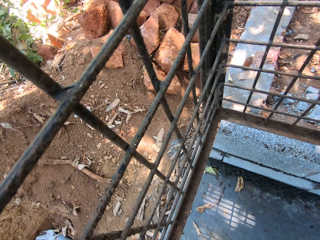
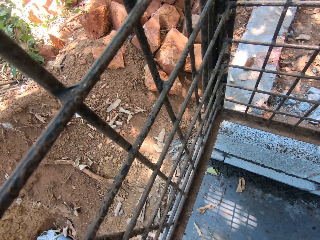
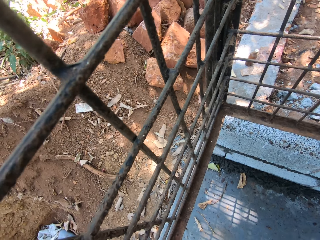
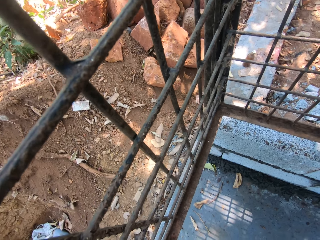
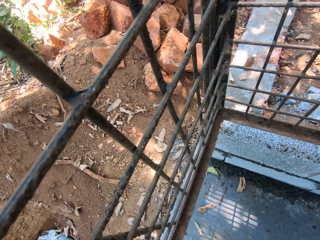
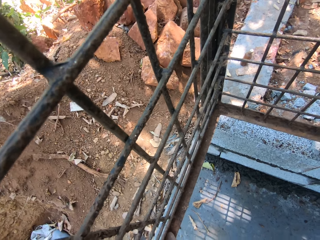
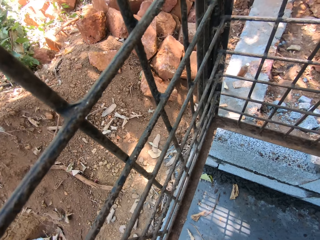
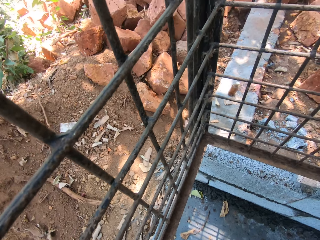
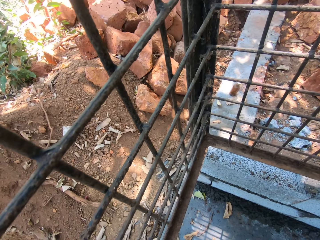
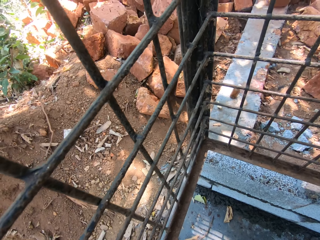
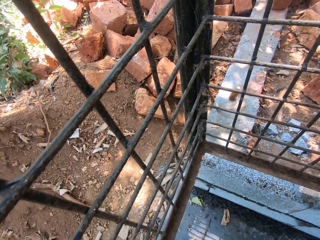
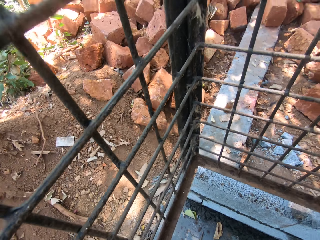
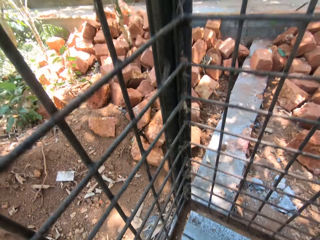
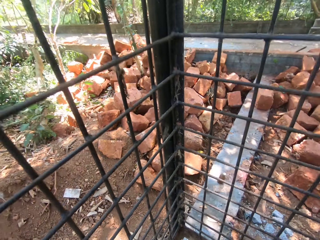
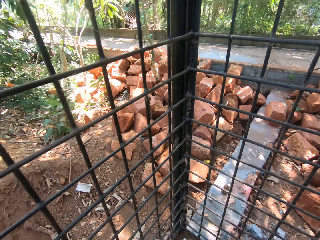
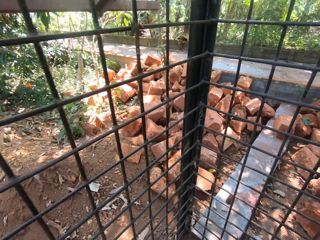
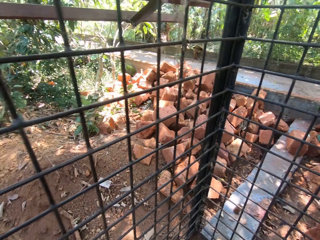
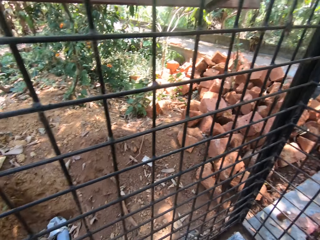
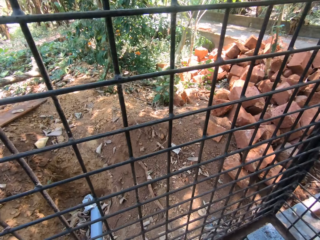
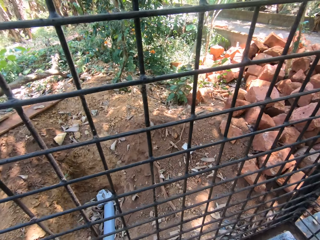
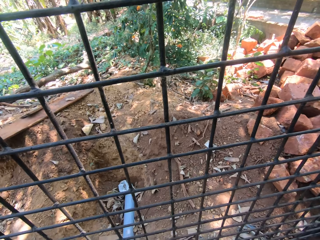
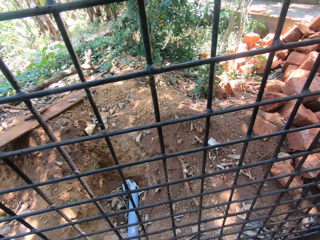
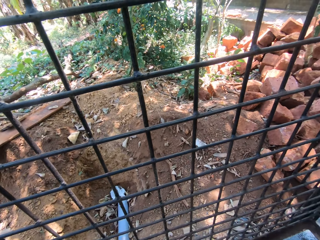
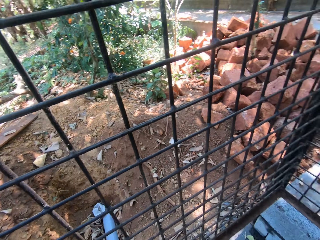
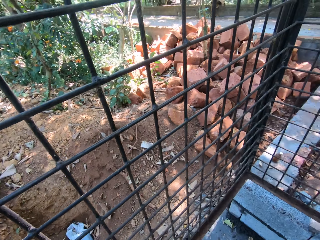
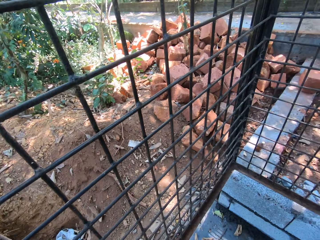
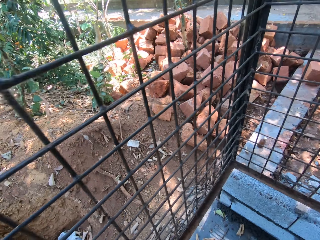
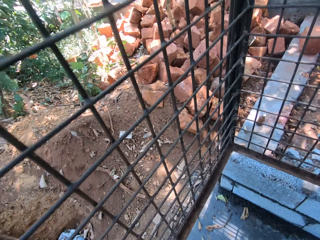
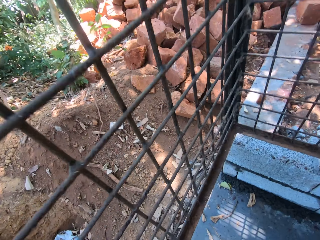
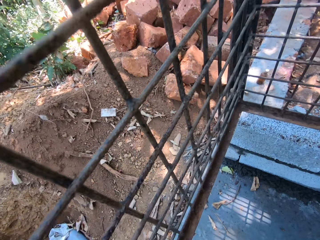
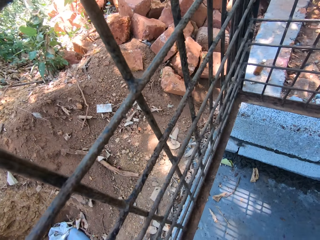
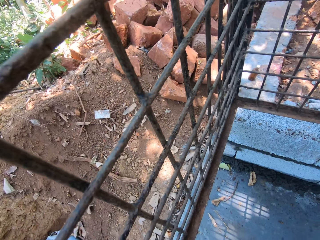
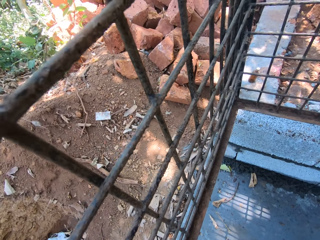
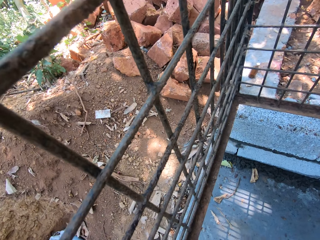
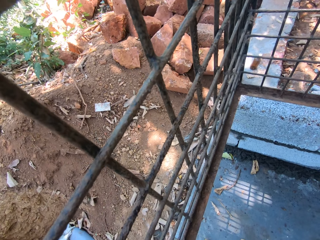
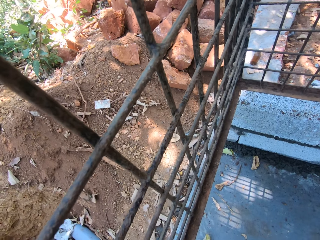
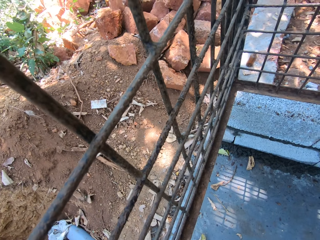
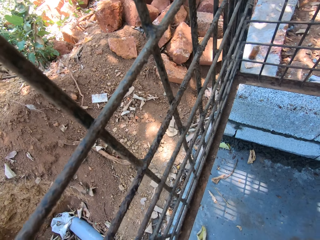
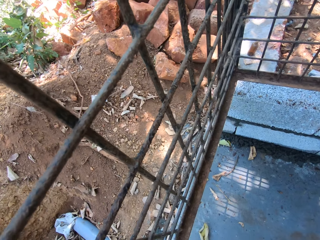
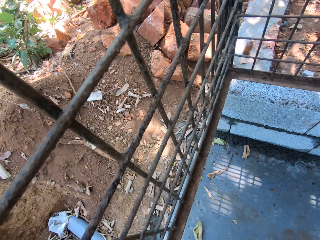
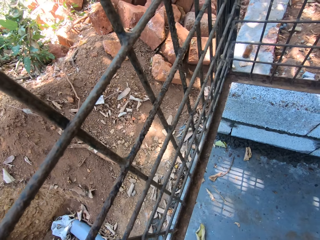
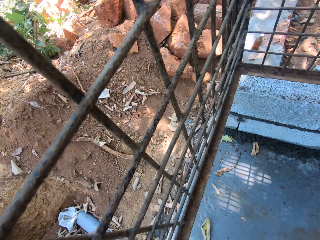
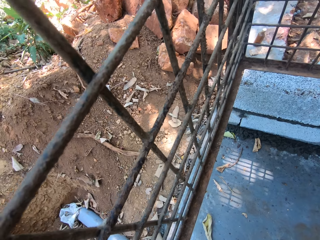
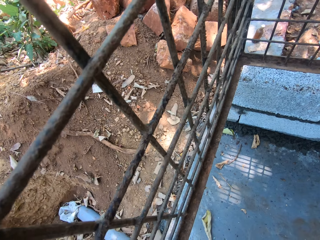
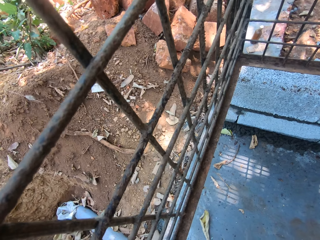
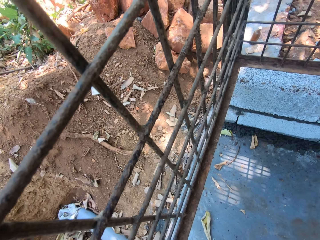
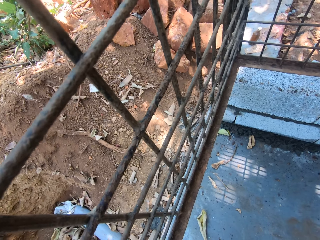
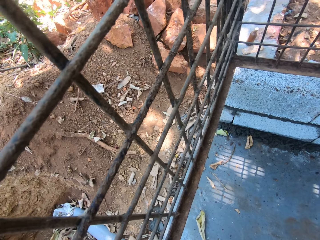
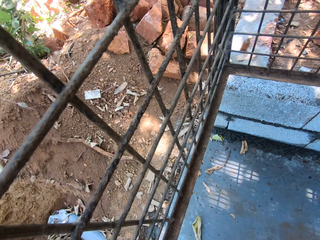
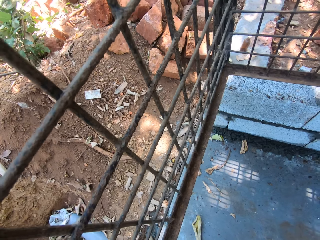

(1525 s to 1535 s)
The camera wearer walks around. They look around. They scrape a metallic structure with a piece of metal.

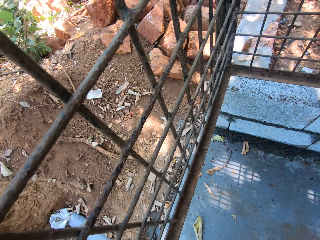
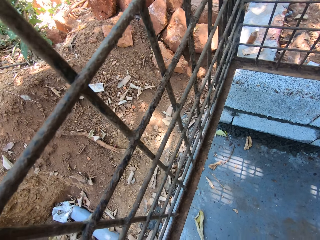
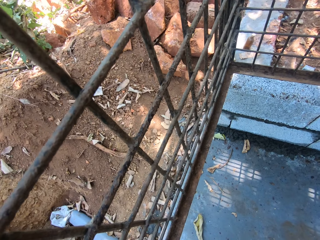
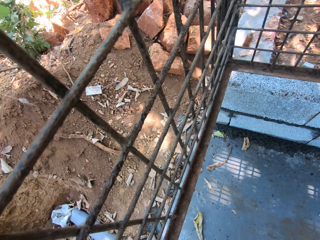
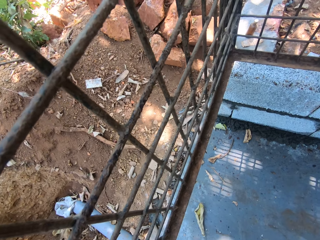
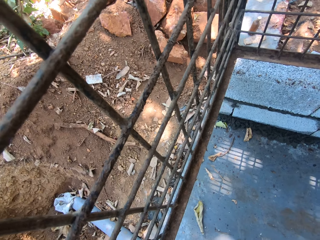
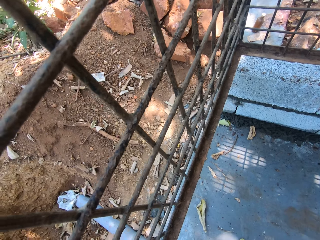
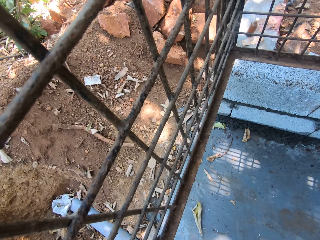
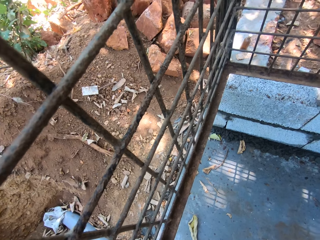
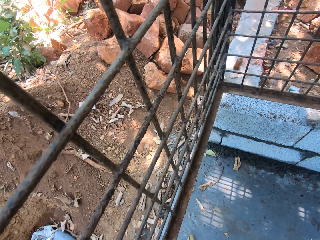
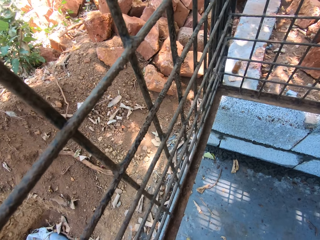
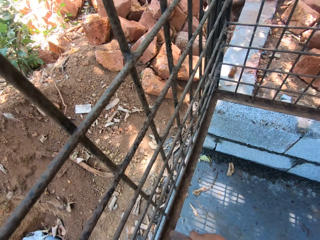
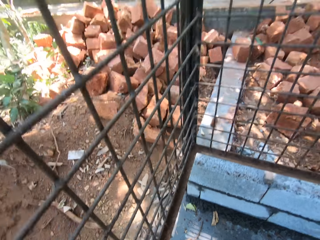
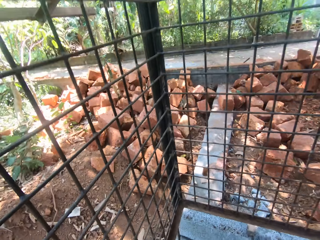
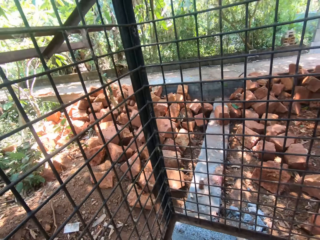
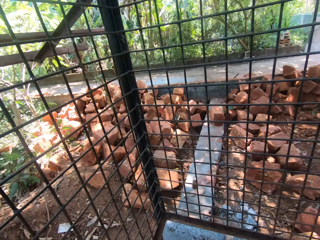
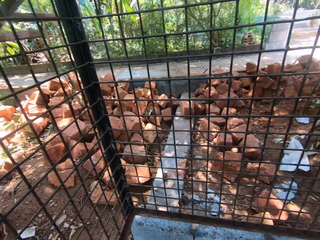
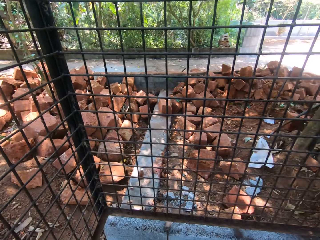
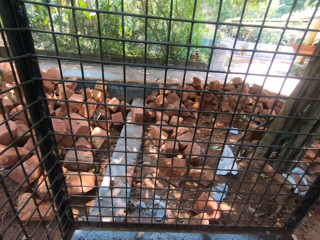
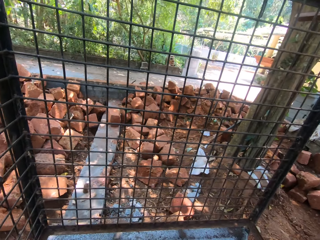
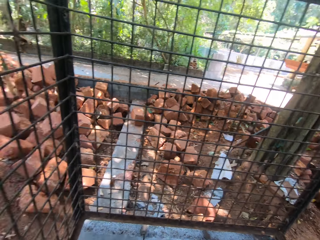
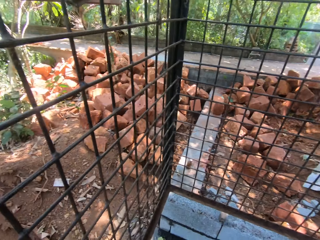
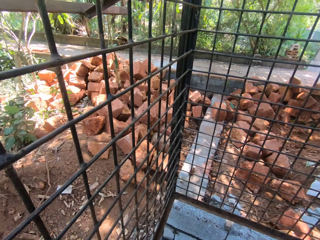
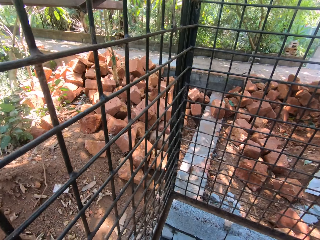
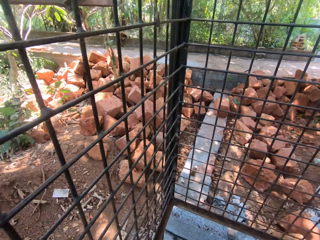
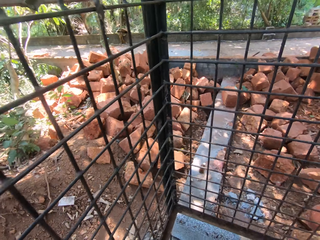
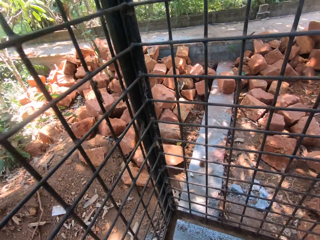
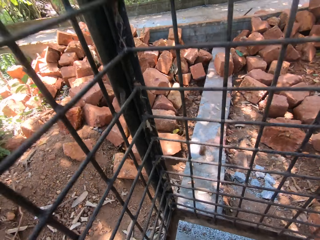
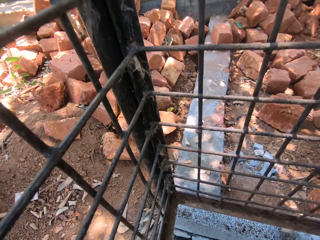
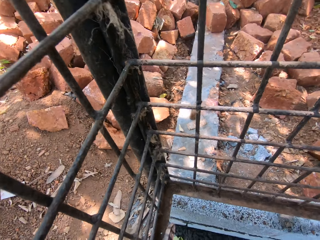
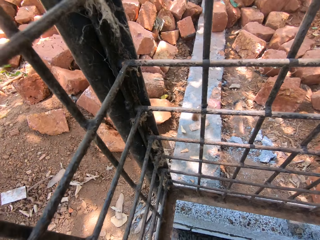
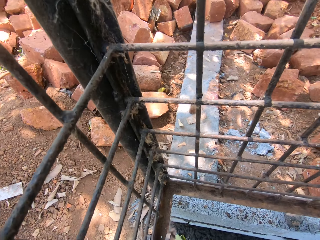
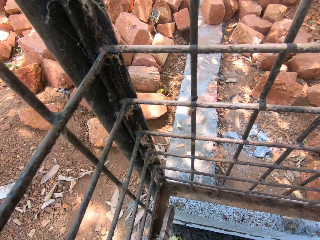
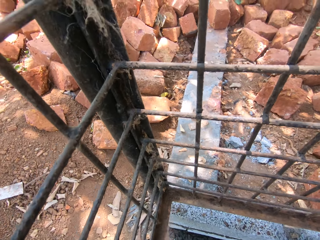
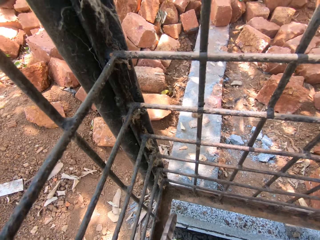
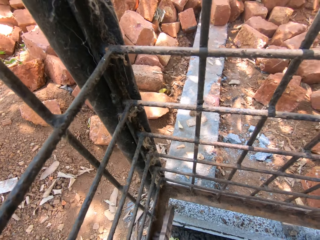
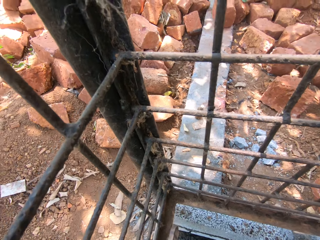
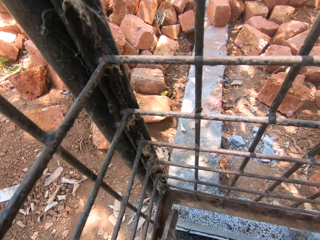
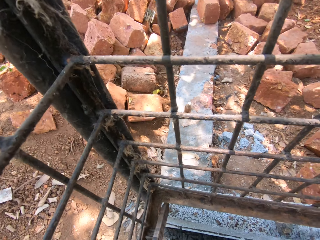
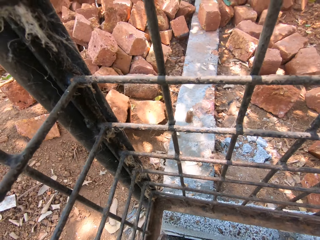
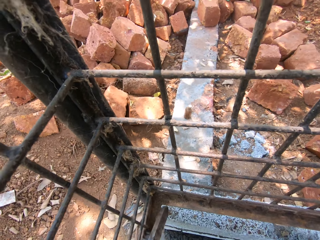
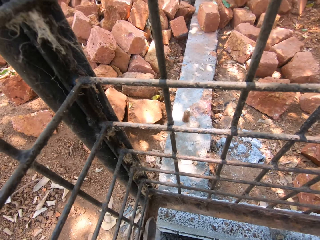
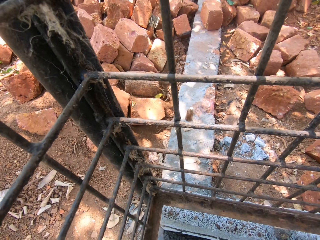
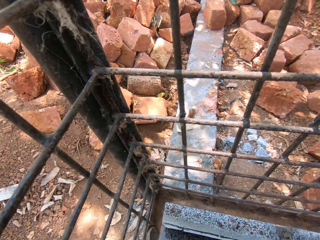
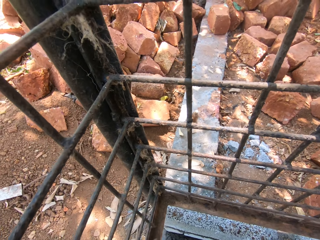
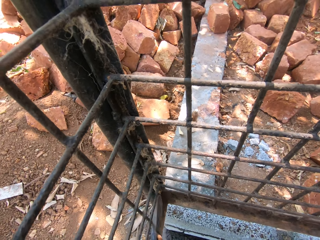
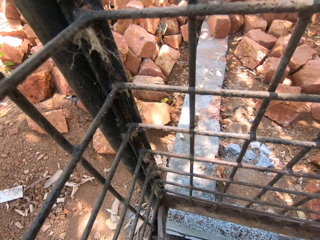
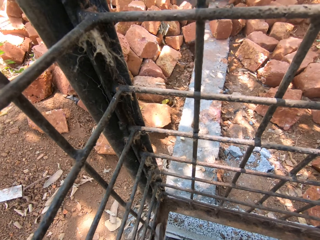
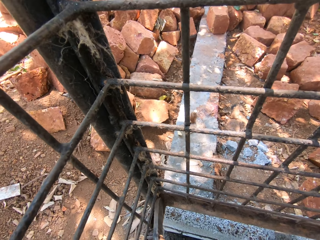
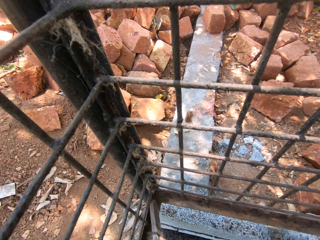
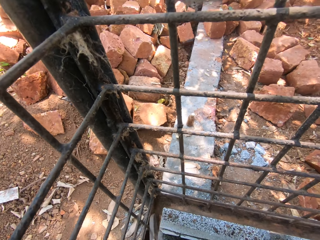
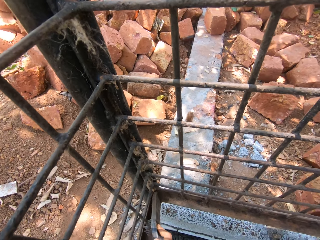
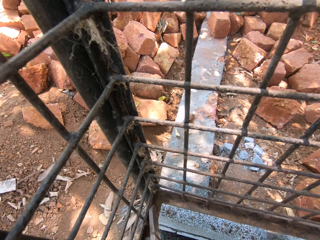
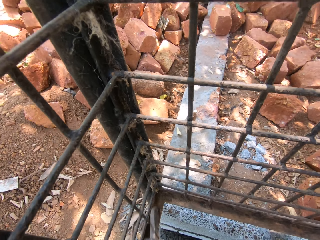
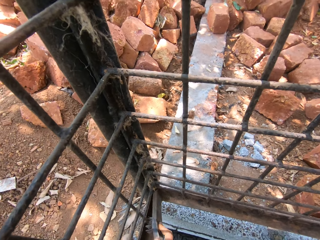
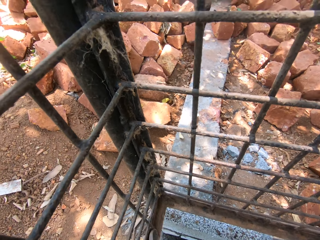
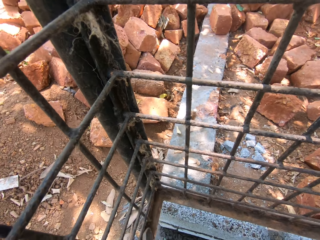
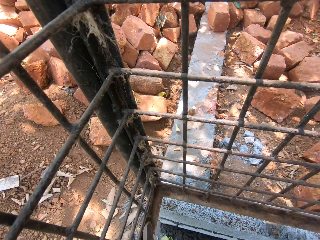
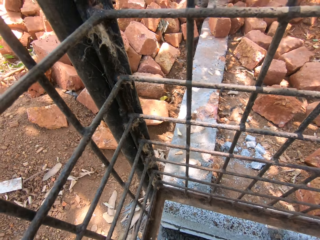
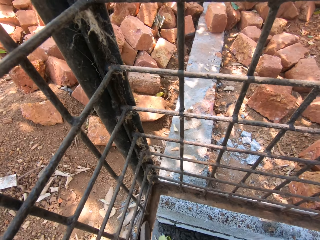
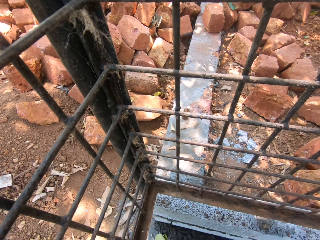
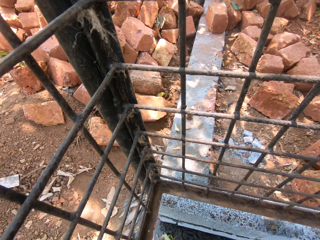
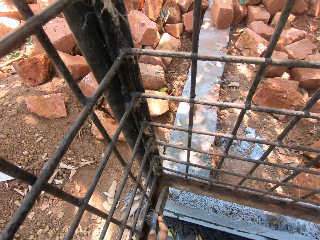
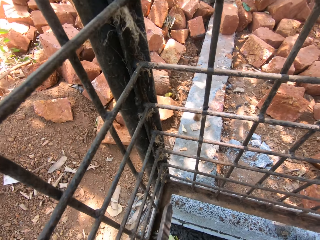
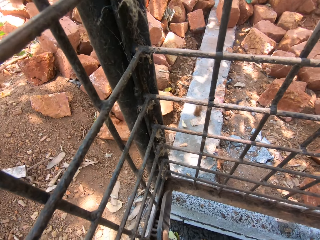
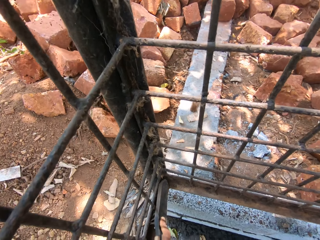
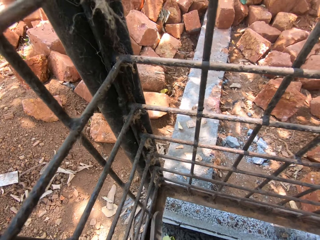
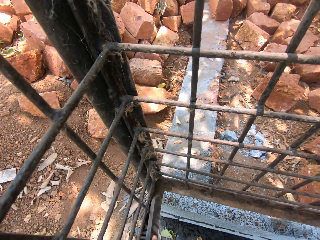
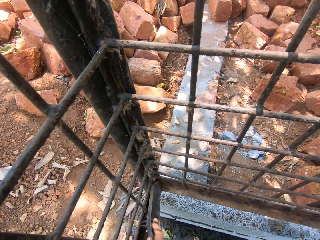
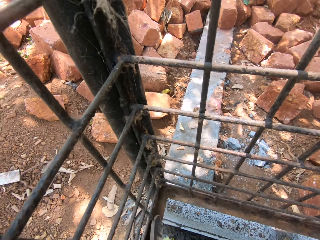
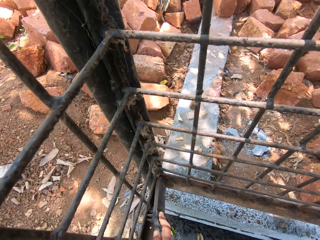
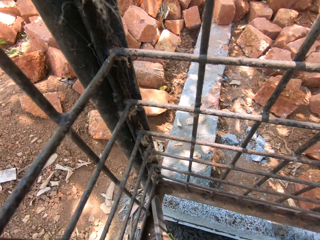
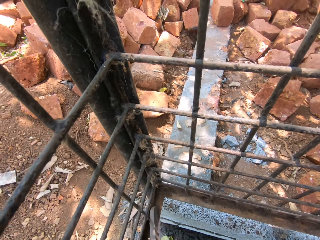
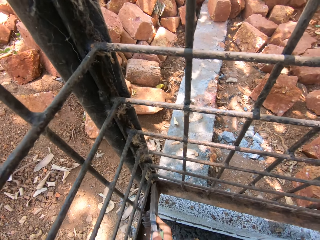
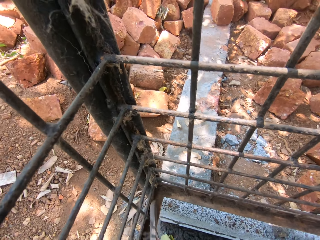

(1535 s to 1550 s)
The camera wearer walks around. They look around. They clean a metal with a brush. They scrape a metallic structure with a piece of metal.
